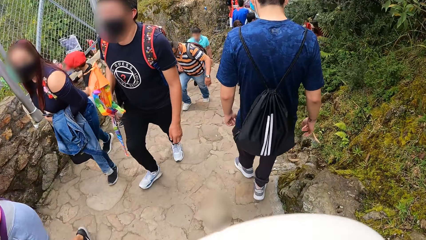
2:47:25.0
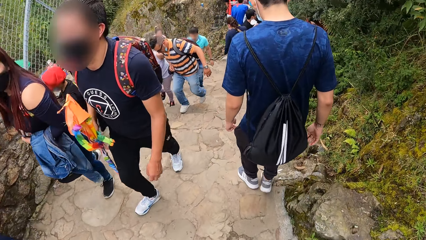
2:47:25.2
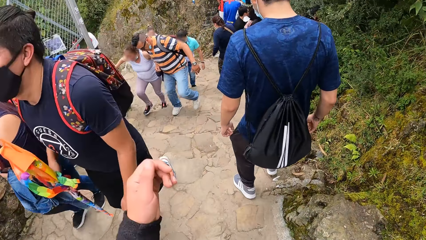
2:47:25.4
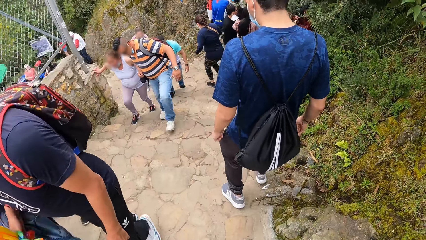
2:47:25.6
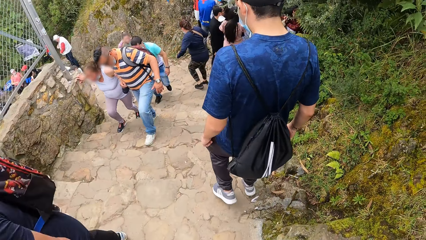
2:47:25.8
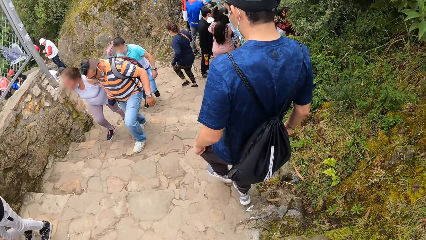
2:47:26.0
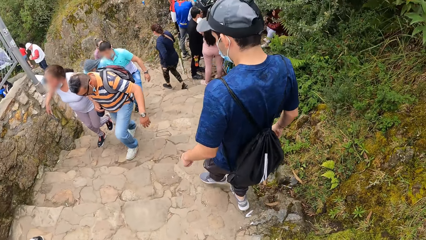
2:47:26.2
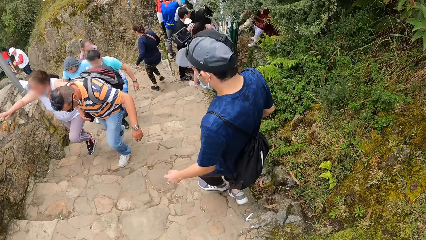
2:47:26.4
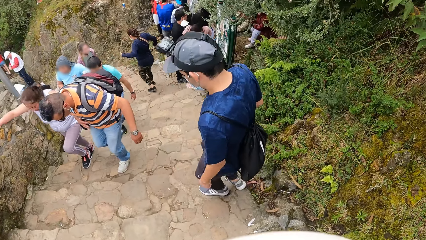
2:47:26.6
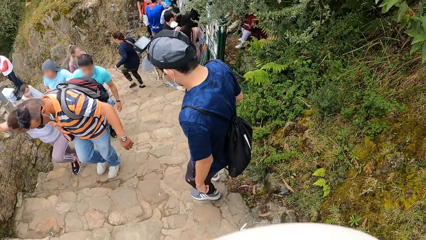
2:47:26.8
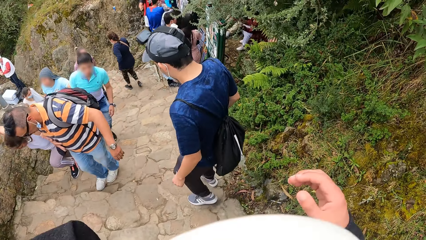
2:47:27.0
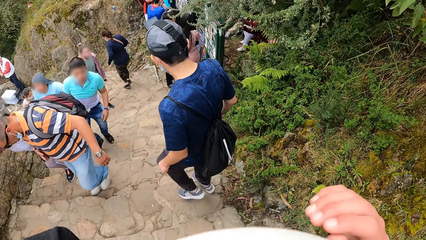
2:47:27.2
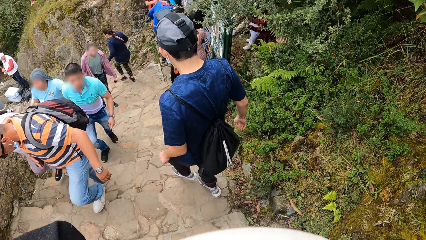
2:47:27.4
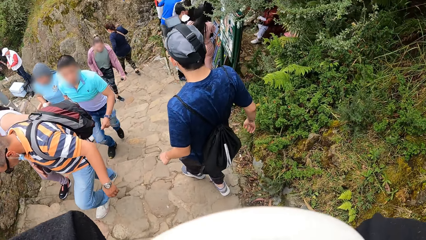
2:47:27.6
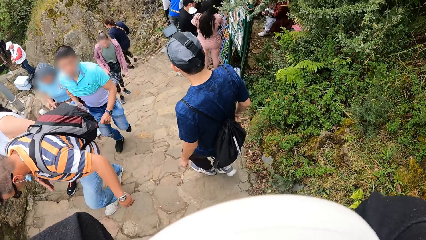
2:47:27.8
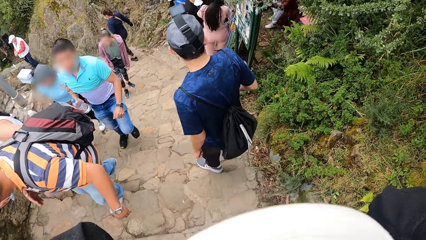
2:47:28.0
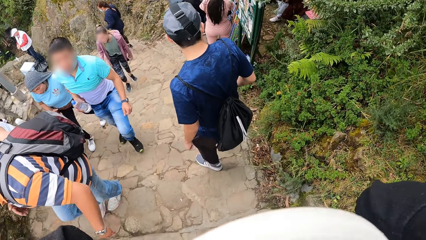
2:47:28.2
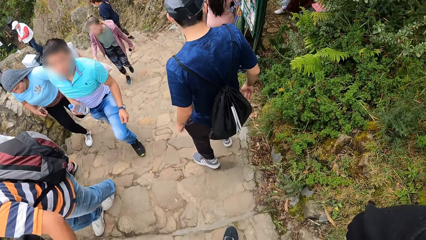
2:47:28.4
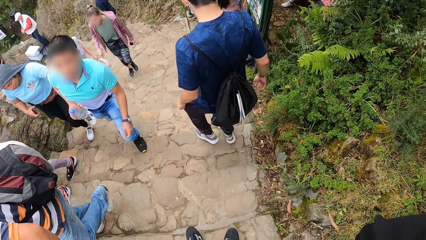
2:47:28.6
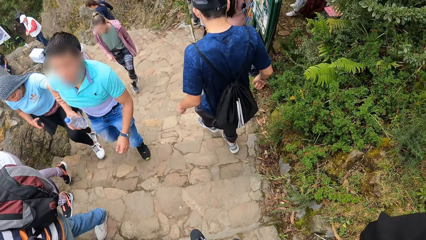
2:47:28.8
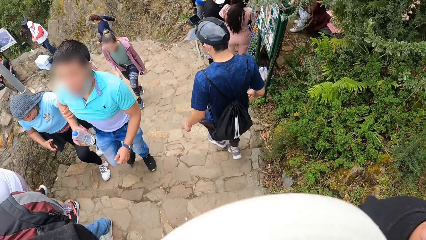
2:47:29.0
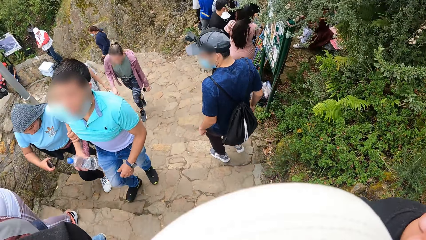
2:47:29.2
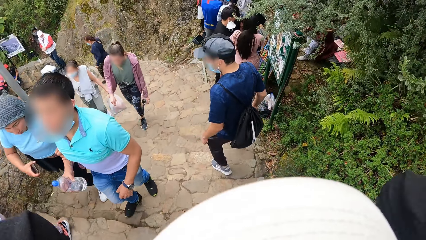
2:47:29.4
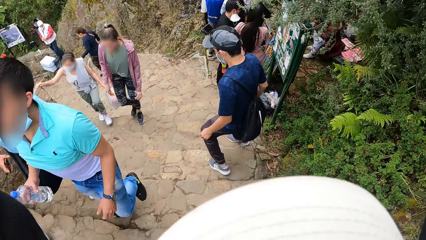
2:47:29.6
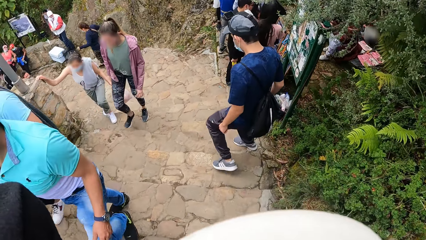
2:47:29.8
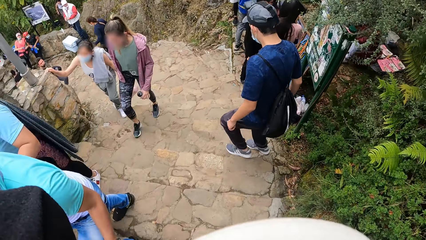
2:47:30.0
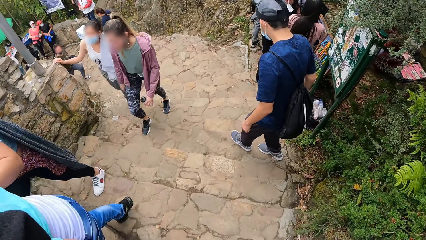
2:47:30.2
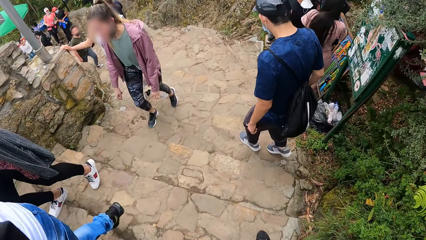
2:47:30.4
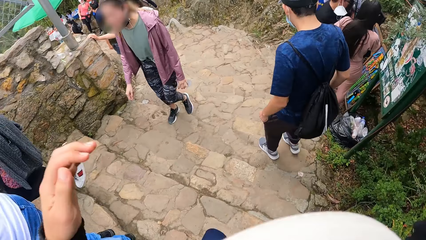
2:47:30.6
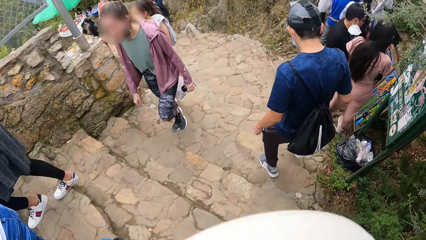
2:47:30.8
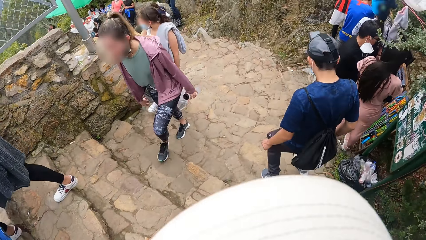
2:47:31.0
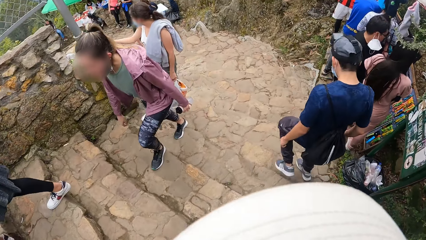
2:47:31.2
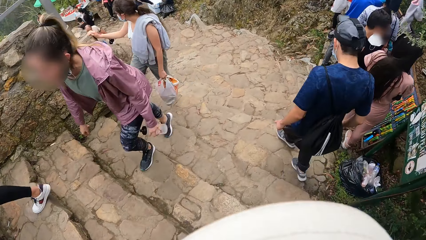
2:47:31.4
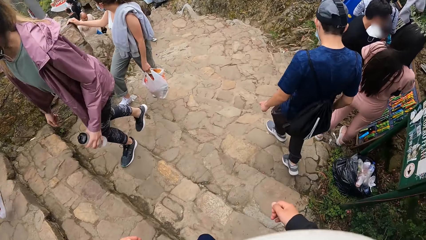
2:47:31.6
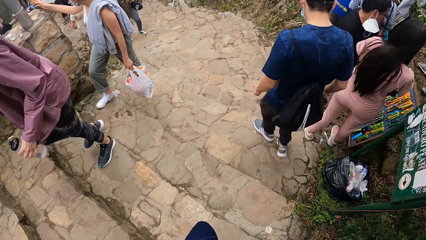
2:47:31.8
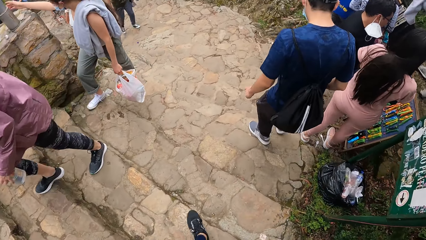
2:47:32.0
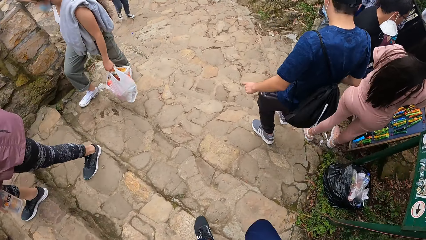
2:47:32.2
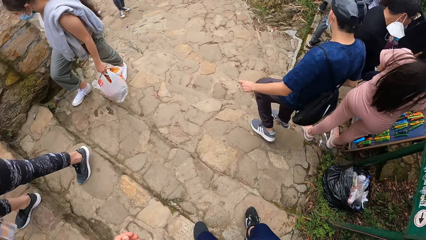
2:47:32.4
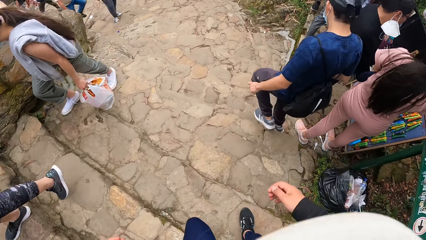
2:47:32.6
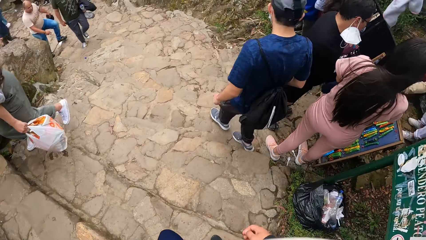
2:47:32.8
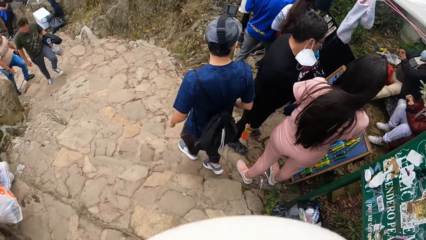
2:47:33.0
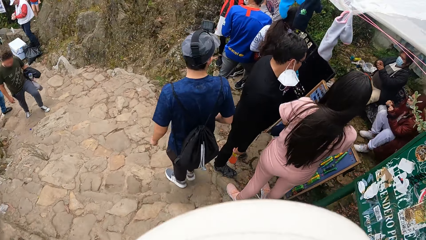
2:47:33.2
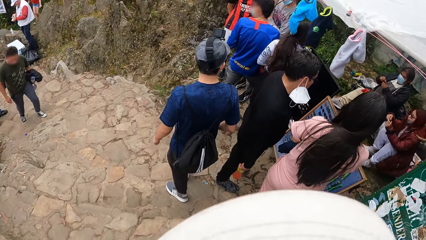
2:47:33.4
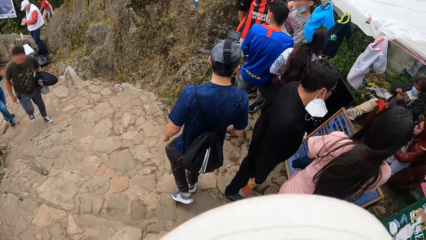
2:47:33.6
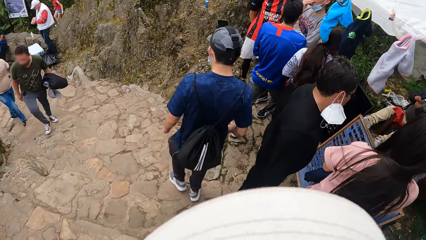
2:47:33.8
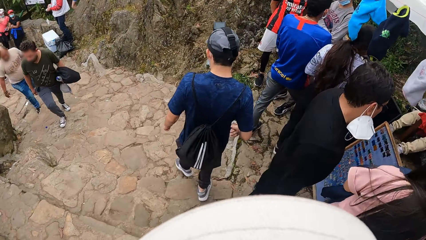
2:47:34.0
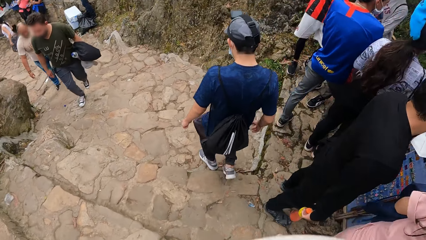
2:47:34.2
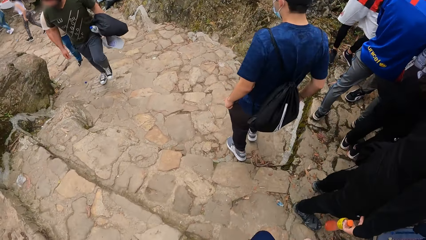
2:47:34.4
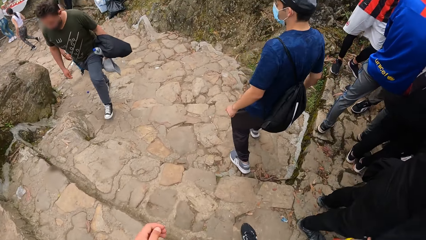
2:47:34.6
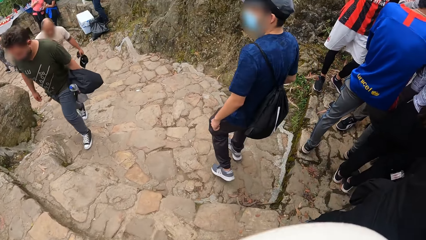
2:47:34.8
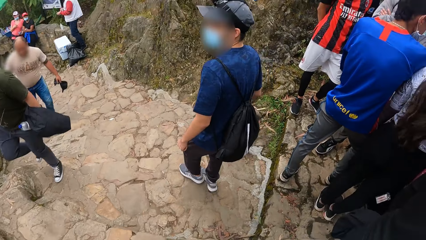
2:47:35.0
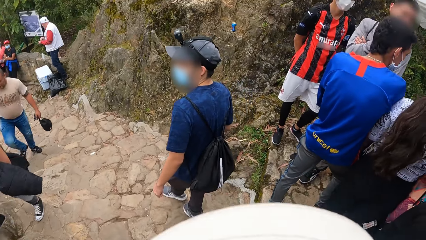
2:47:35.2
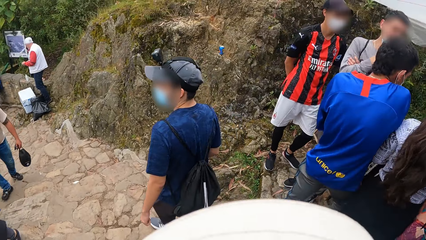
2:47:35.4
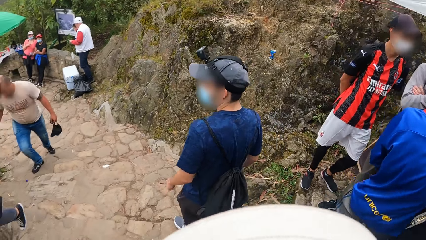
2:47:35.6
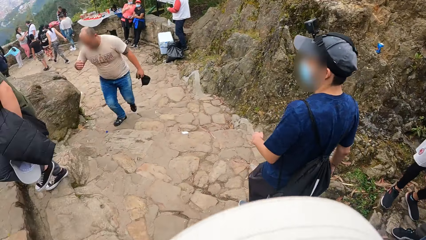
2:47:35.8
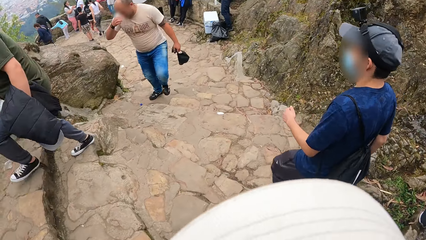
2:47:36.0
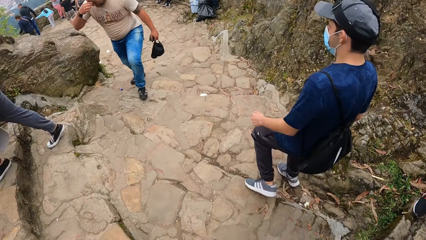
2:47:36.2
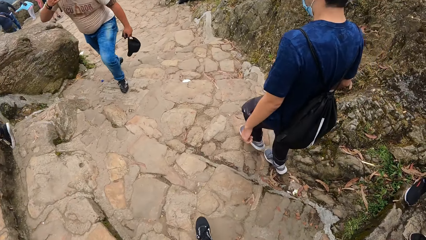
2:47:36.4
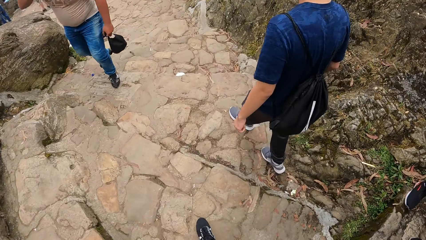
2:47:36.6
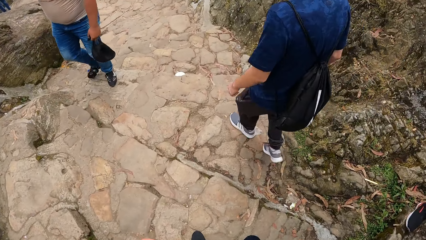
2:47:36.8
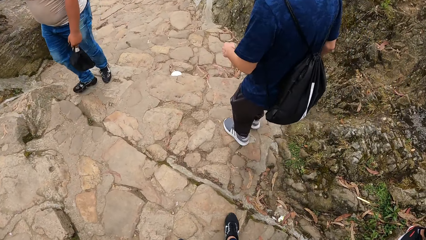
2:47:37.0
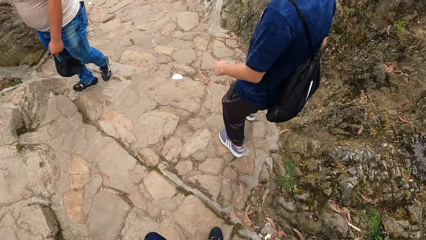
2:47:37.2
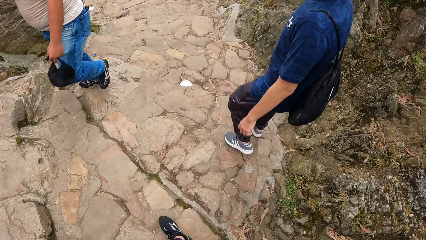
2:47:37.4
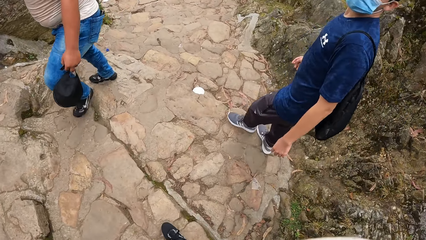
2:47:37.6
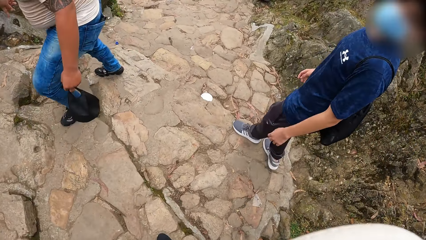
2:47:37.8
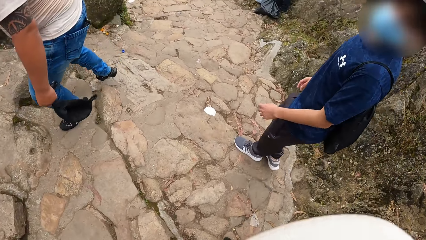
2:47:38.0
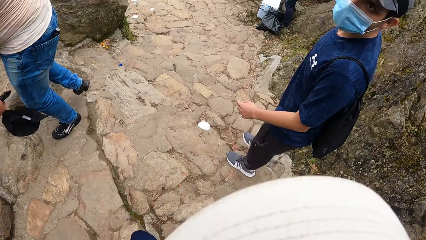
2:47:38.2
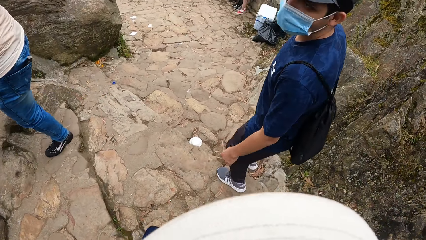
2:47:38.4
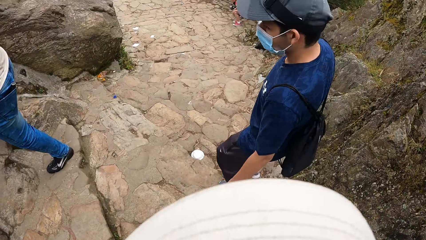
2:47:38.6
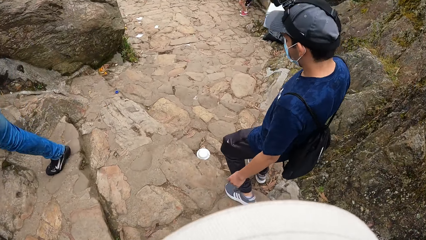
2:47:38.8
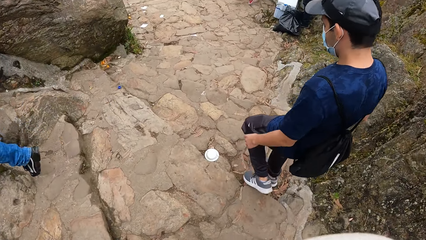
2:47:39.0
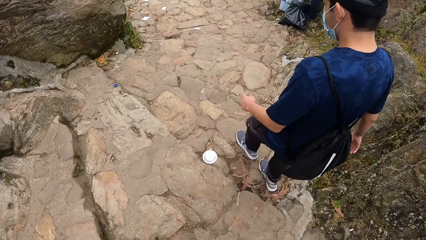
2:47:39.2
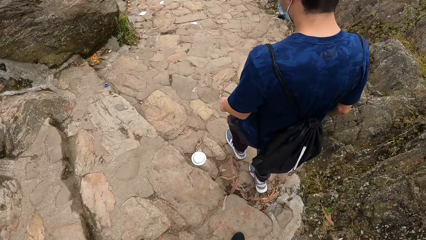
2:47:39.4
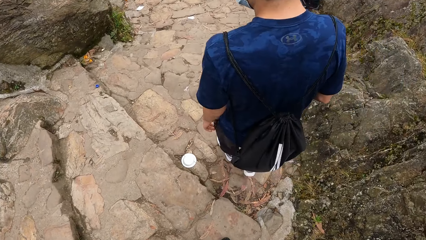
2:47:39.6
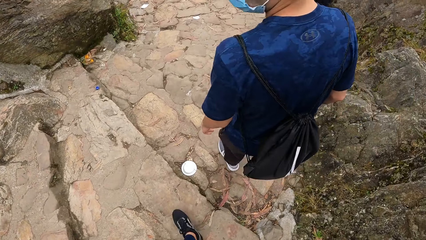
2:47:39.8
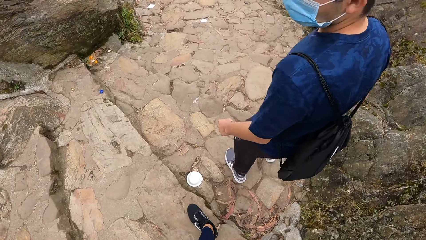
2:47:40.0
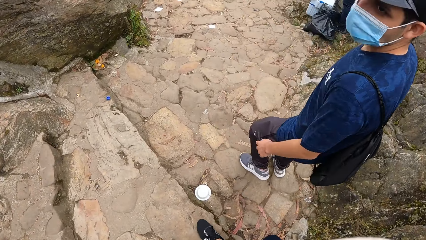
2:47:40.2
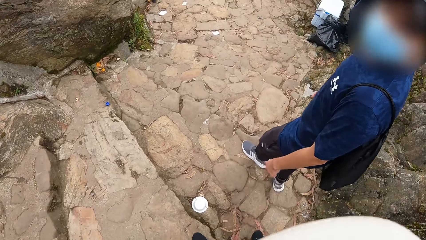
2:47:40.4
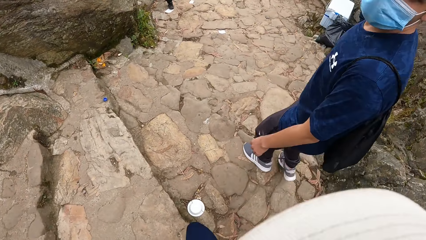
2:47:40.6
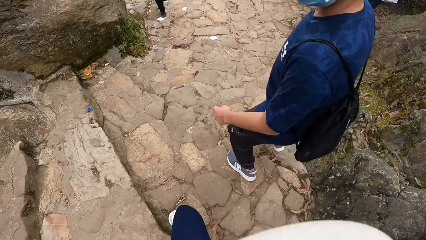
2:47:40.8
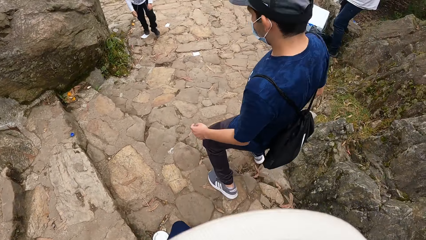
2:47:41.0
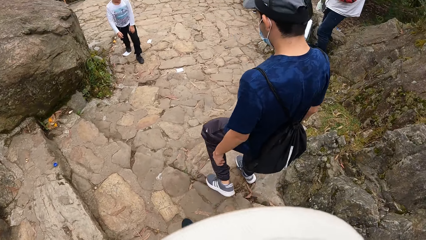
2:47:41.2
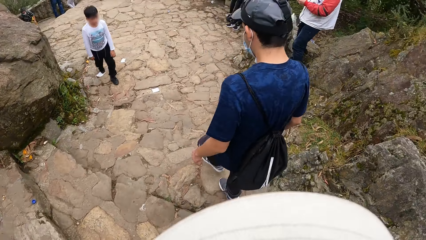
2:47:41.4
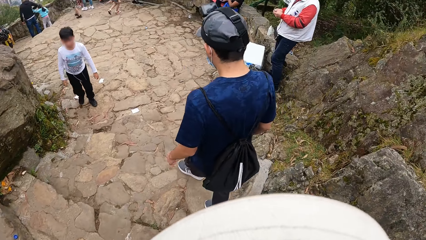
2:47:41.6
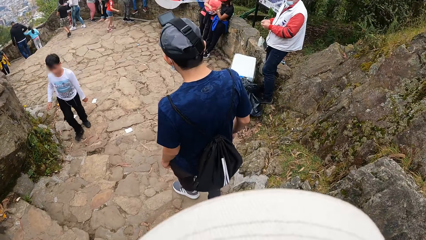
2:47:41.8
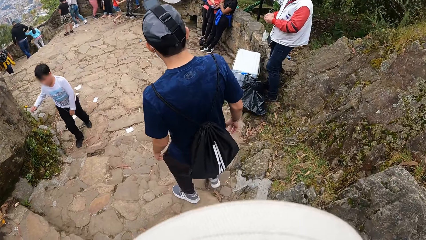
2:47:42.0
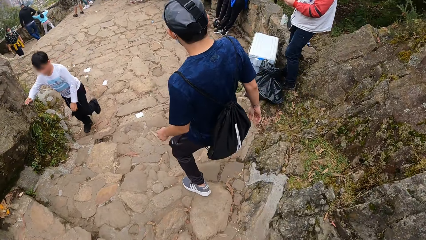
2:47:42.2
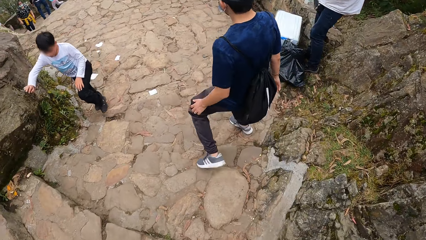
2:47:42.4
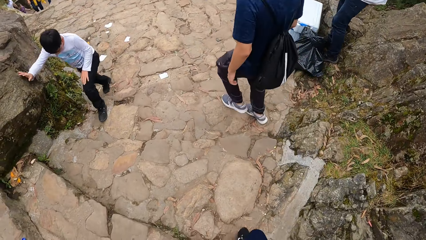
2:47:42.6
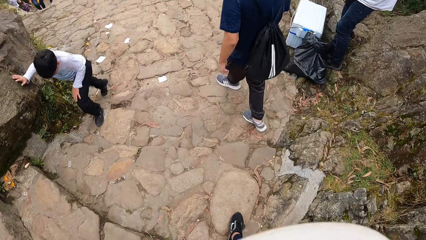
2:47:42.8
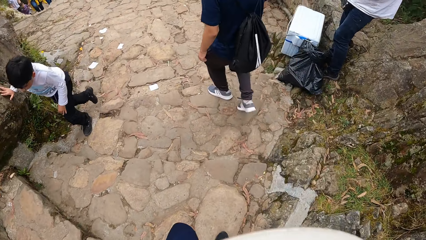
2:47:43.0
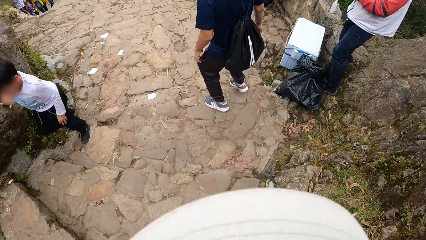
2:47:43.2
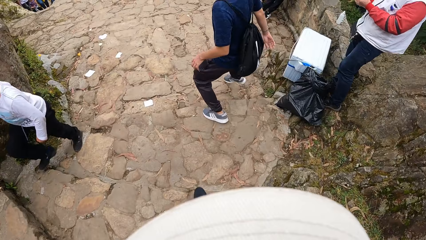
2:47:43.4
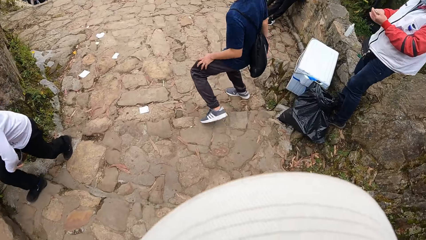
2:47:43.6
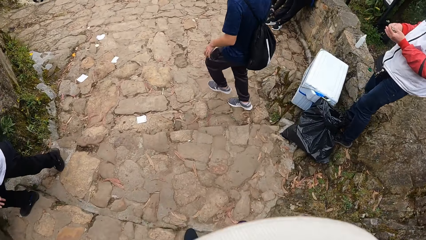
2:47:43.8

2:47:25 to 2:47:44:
The camera wearer adjusts her camera with her hands. She climbs down the stairs. A man interacts with the camera wearer.
